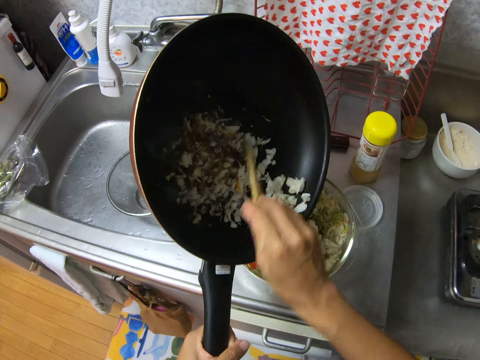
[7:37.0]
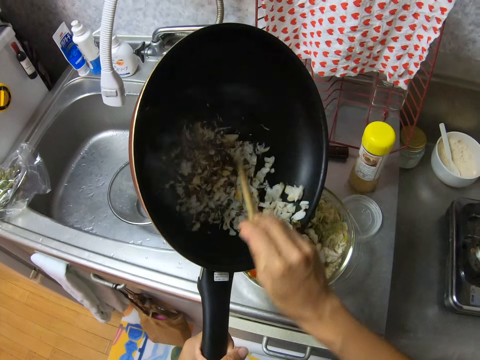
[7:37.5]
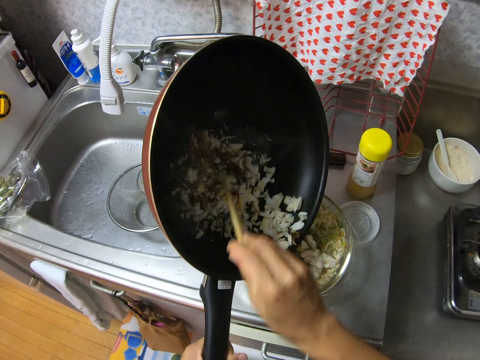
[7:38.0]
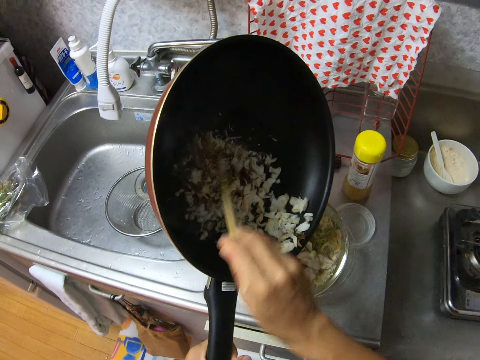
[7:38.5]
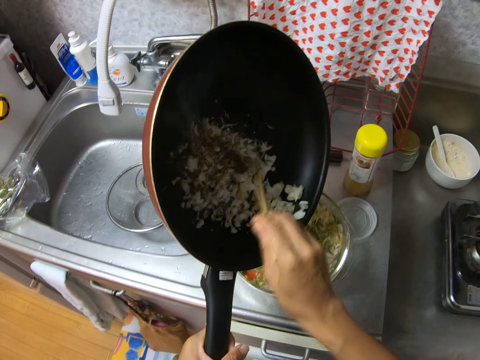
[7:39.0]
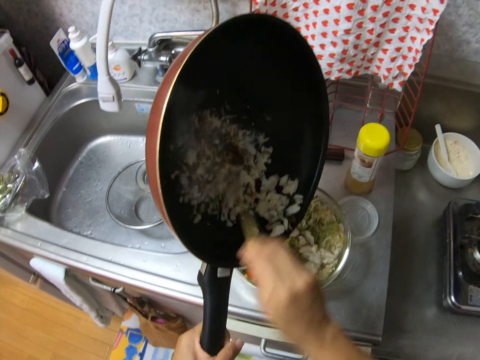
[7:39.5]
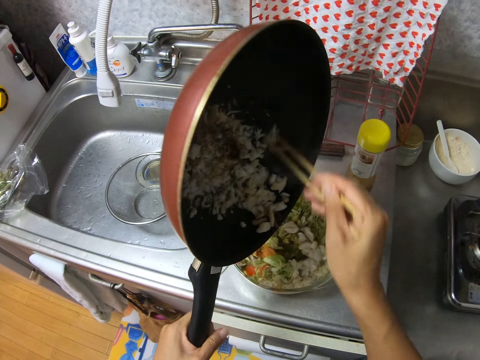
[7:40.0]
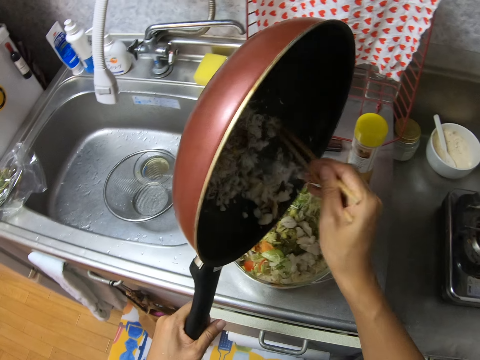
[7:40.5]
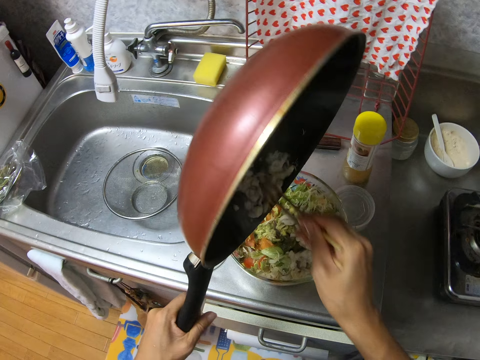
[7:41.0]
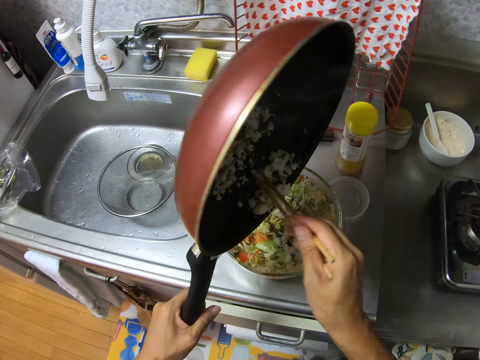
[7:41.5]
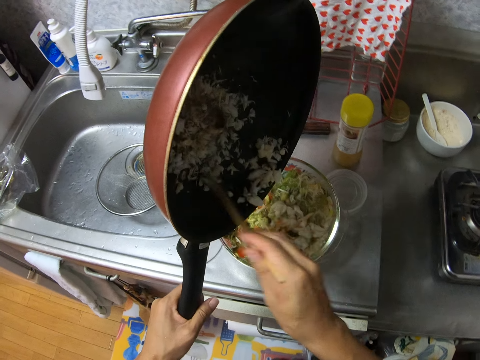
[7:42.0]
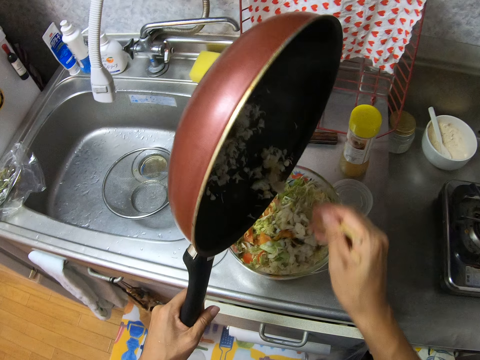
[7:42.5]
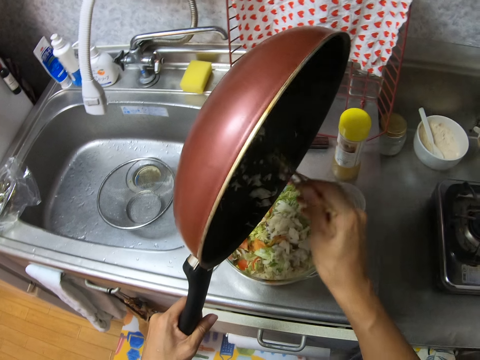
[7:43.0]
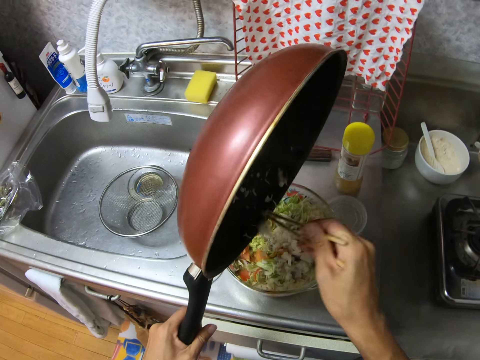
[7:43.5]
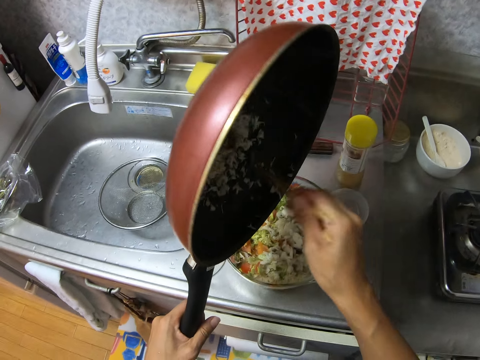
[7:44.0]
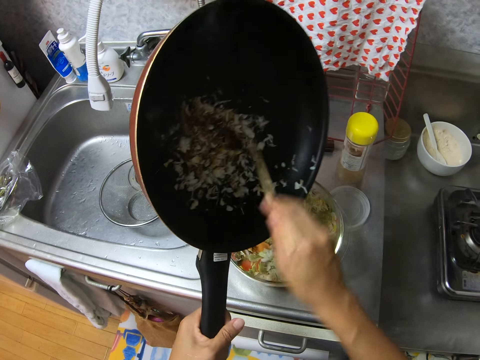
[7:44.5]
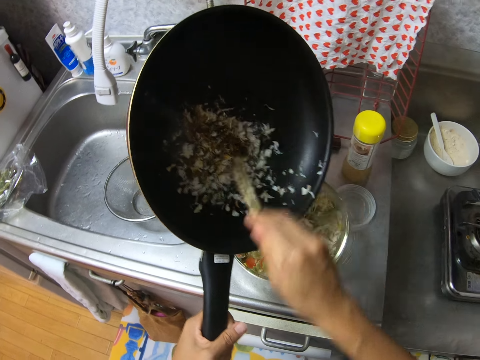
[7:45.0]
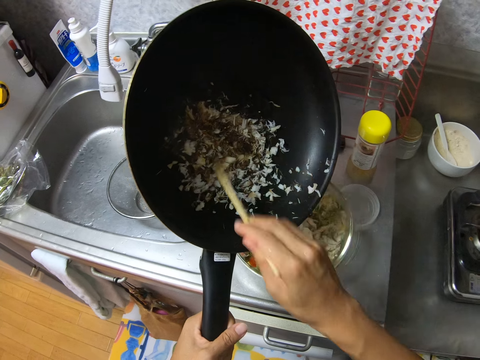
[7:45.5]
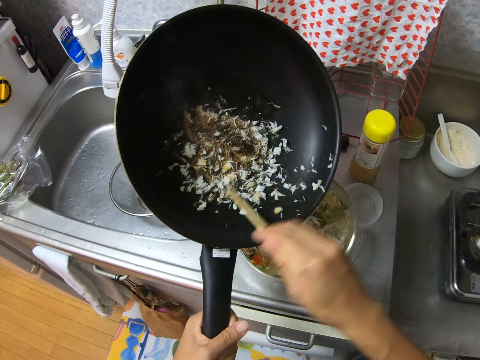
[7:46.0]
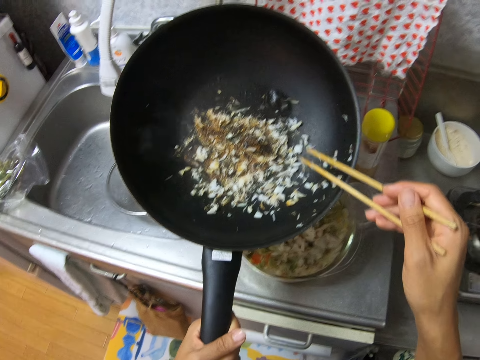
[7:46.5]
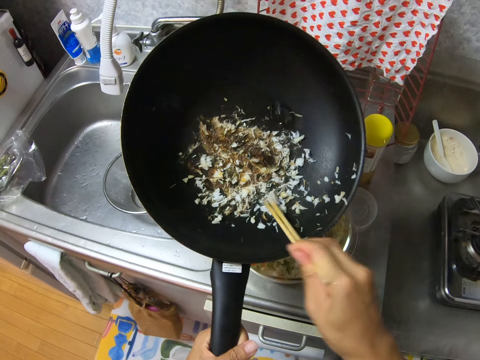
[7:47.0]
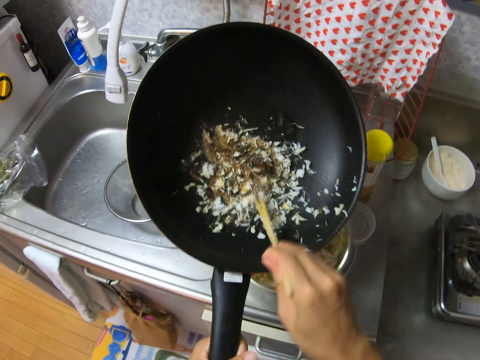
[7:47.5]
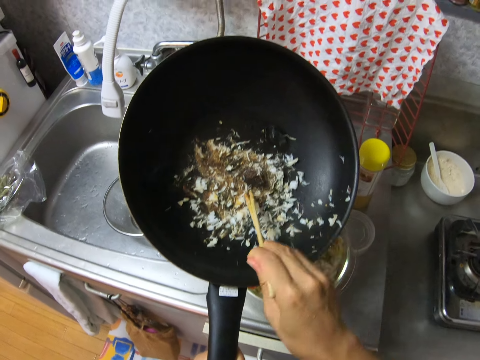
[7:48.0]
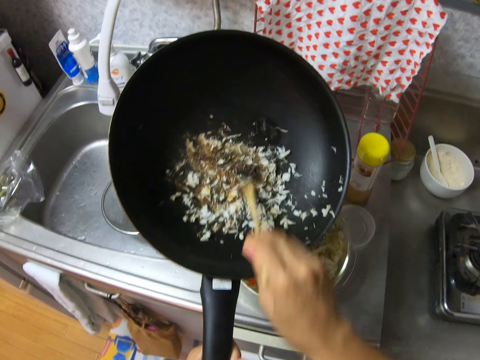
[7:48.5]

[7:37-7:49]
The camera wearer turns the white cheese in the frying pan into the glass bowl with his left hand and the chopsticks in his right hand. He scrapes the white cheese in the frying pan with the chopsticks in his right hand.

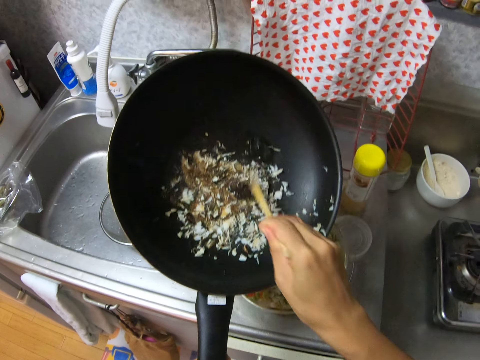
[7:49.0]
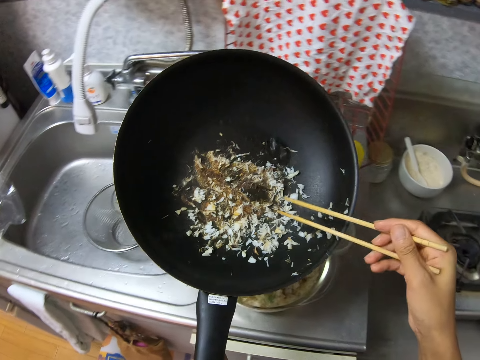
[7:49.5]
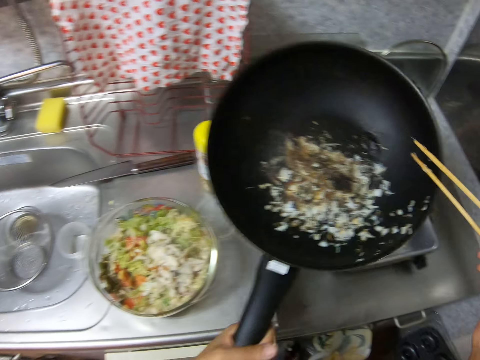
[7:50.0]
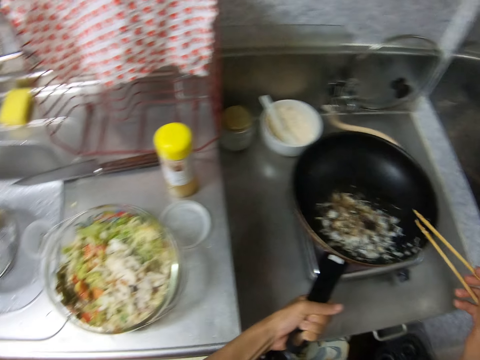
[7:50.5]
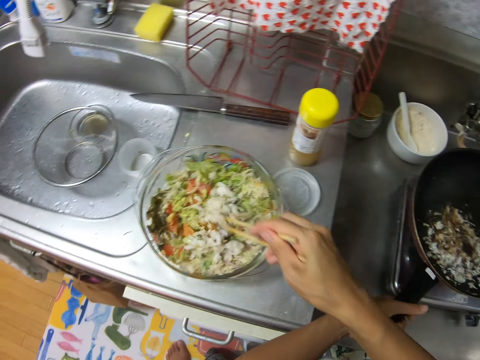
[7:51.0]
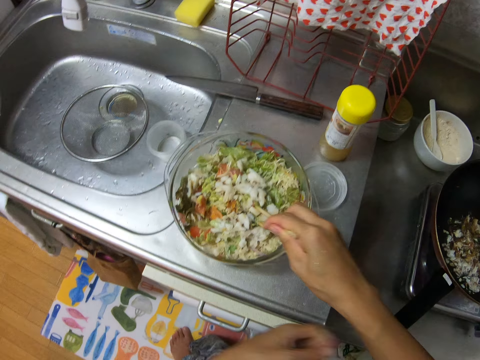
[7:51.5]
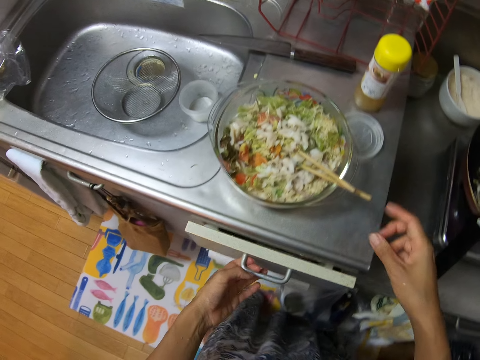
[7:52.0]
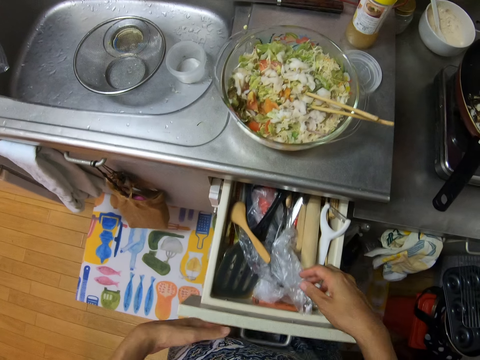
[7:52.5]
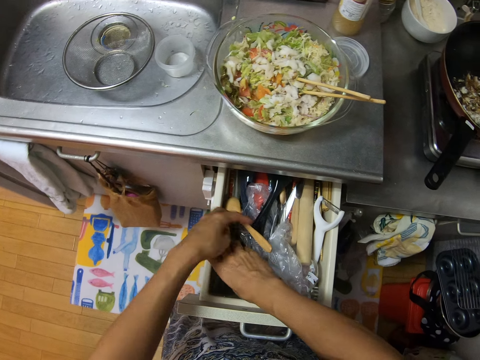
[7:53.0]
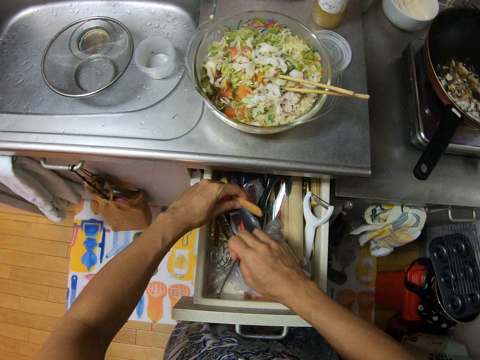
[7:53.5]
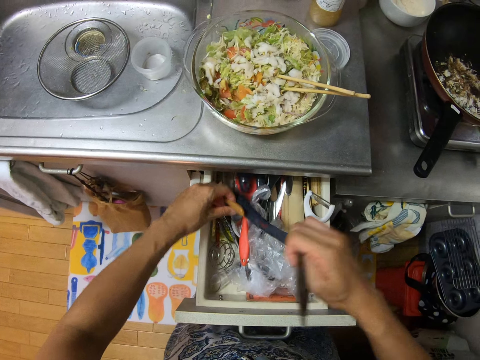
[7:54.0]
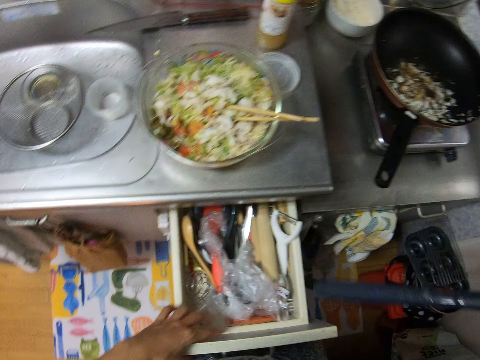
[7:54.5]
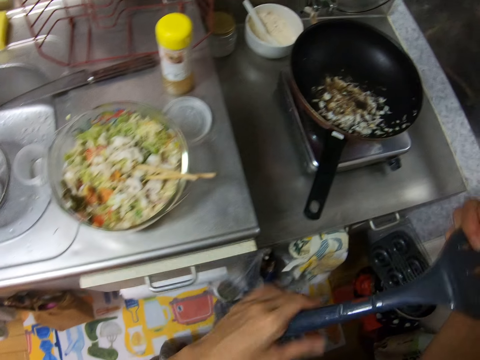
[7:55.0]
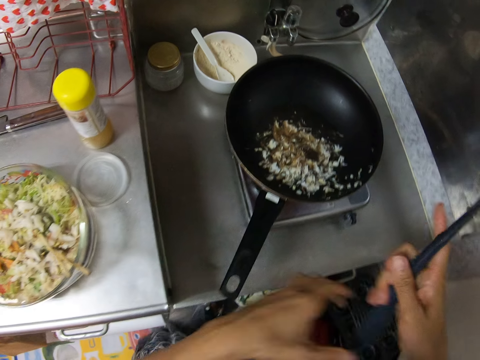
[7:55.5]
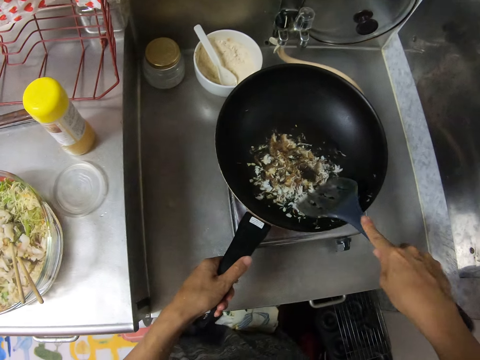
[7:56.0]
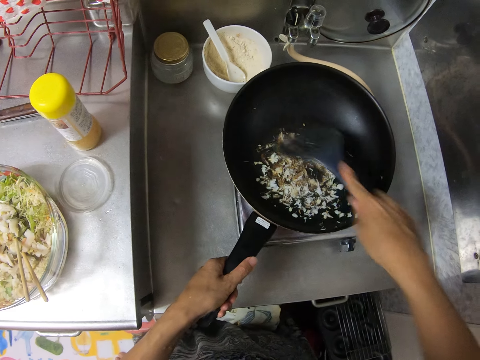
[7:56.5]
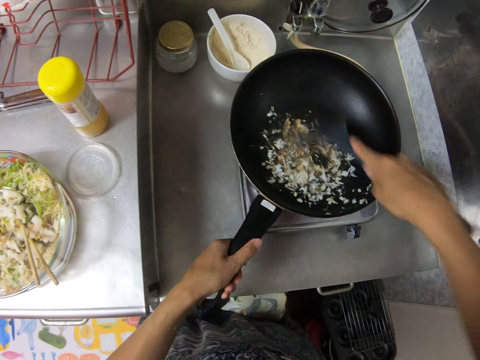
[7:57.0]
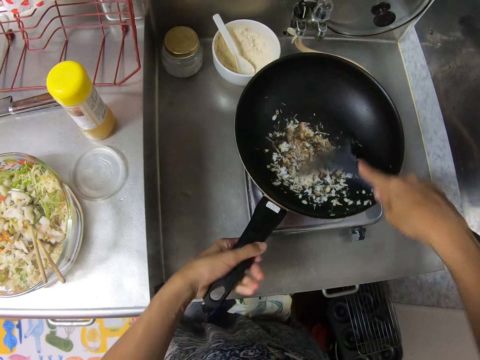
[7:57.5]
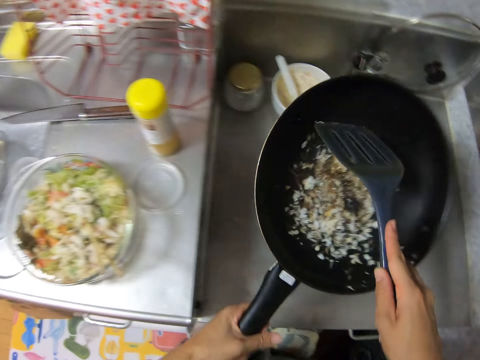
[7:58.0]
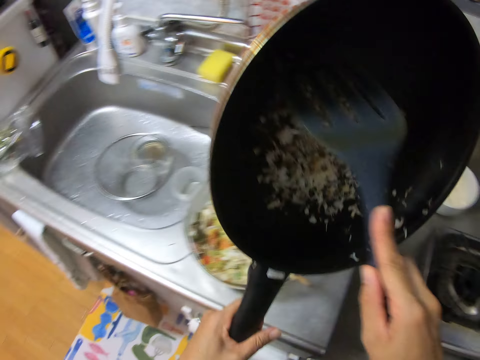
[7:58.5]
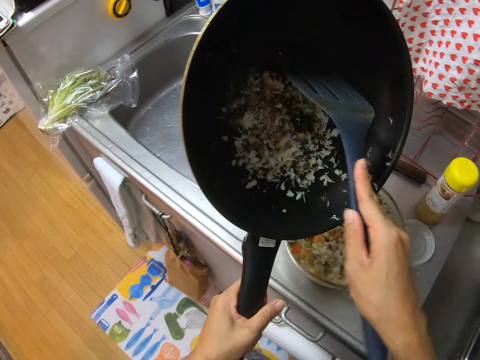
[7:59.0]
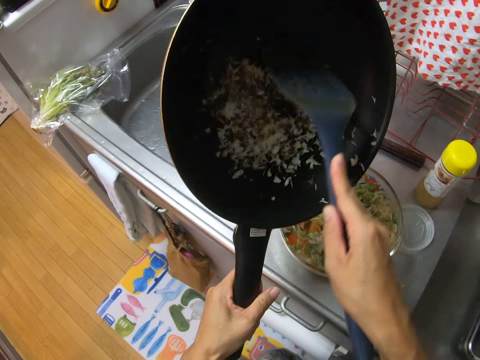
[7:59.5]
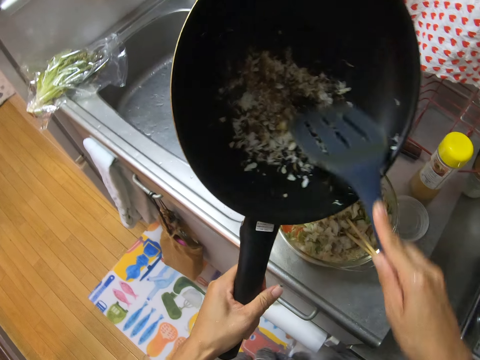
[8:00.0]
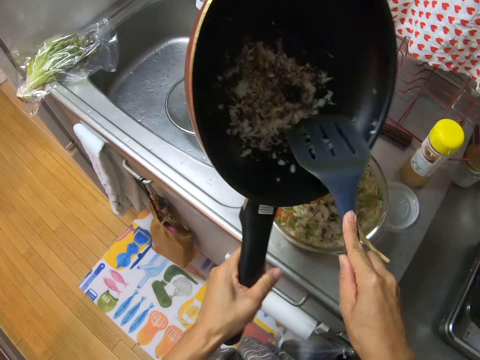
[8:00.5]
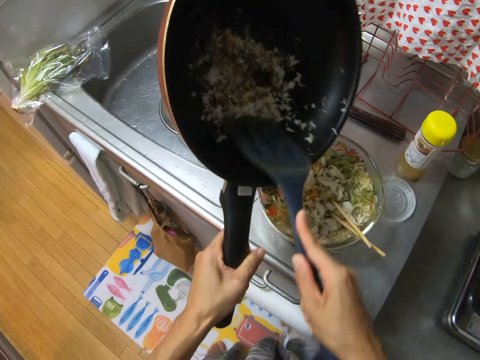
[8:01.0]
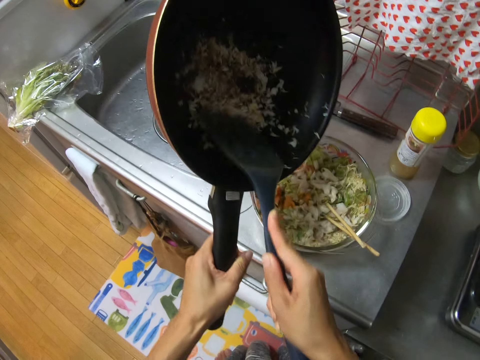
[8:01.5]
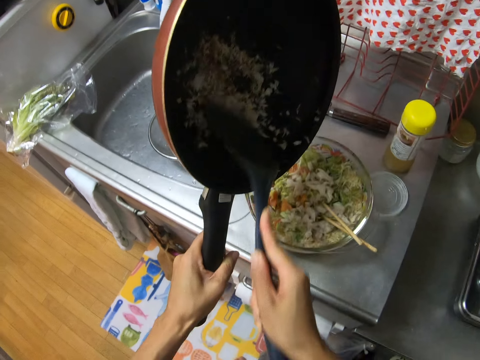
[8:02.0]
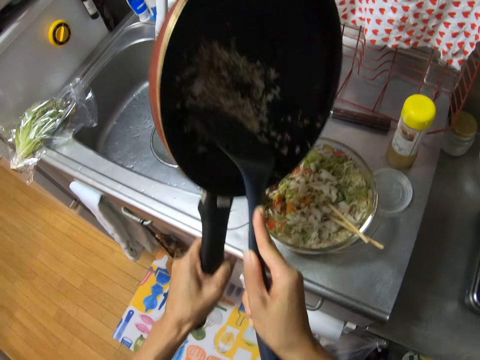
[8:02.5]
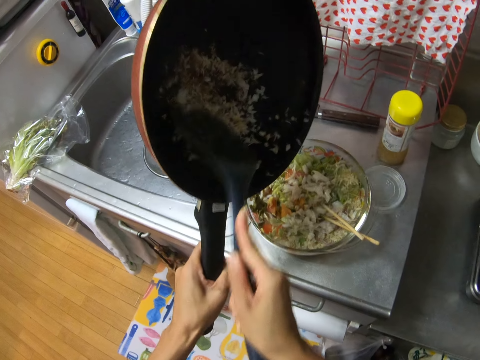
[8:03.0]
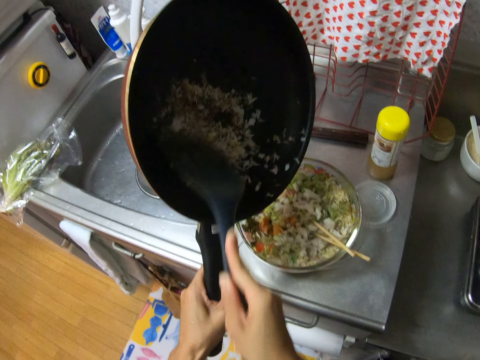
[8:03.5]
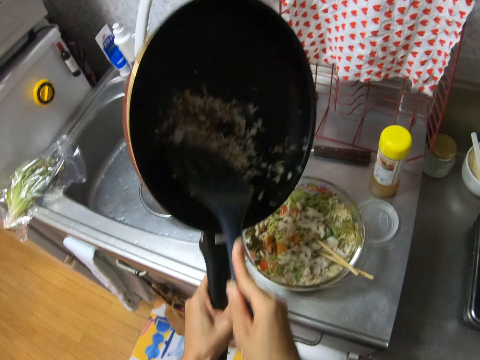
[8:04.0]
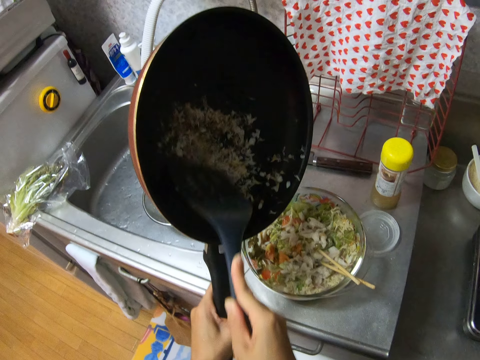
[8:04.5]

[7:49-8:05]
The camera wearer puts the frying pan on the cooker with his left hand. He puts the chopsticks in the vegetable salad with his right hand. He opens a drawer with his left hand. He picks up a spatula in the drawer with his right hand. He closes the drawer with his left hand. He holds the frying pan on the cooker with his left hand. He scrapes the white cheese in the frying pan with the spatula in his right hand. He carries the frying pan with his left hand. He scrapes the white cheese in the frying pan with the spatula in his right hand.
